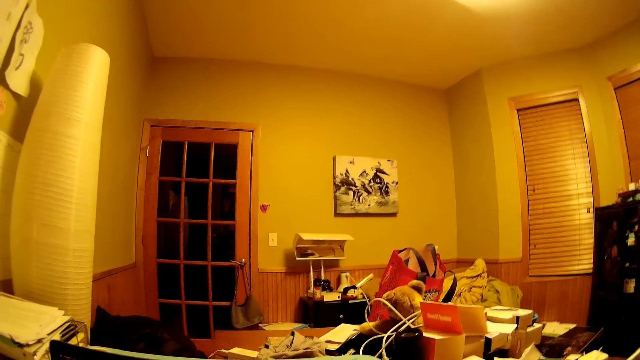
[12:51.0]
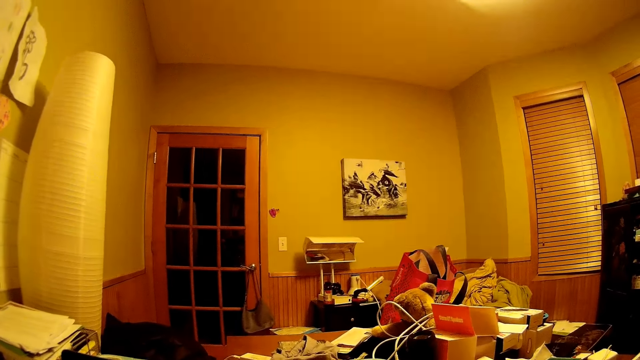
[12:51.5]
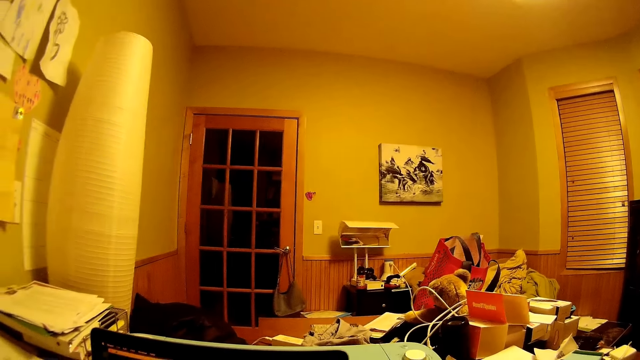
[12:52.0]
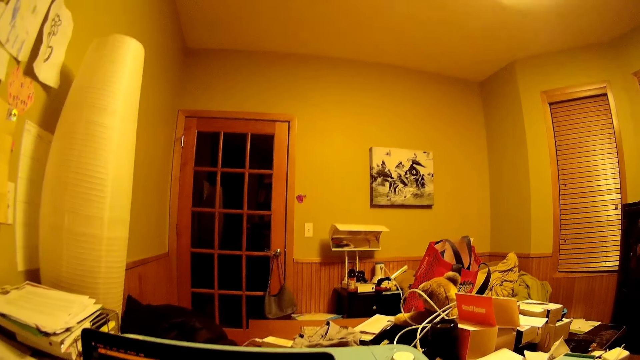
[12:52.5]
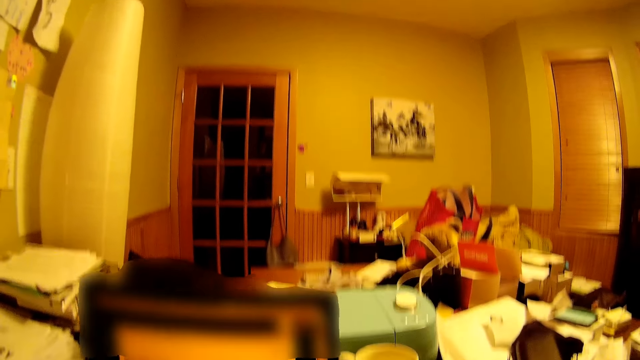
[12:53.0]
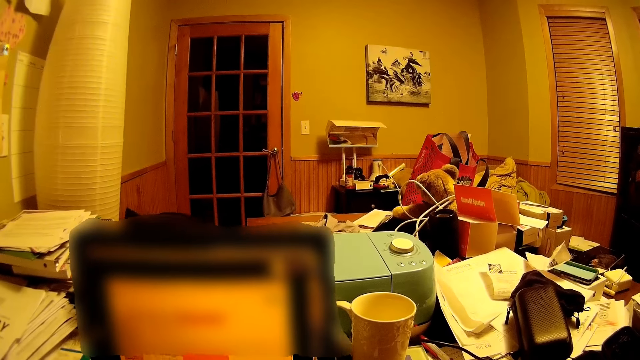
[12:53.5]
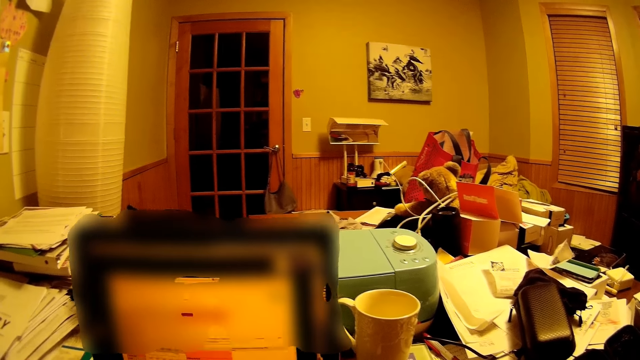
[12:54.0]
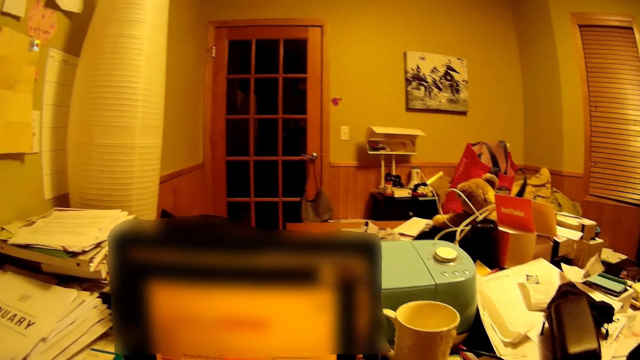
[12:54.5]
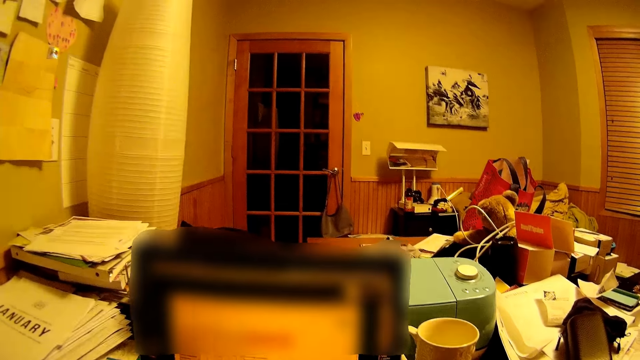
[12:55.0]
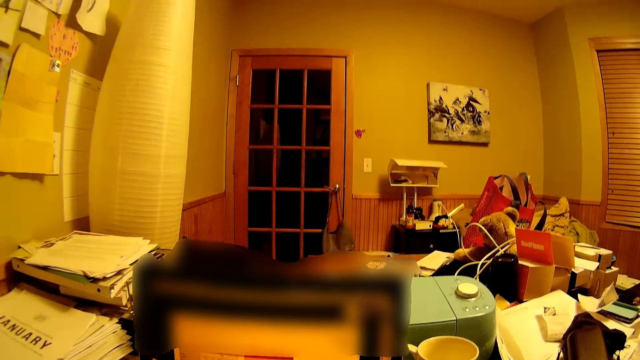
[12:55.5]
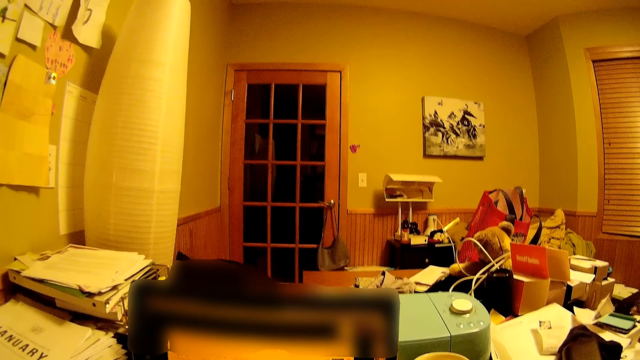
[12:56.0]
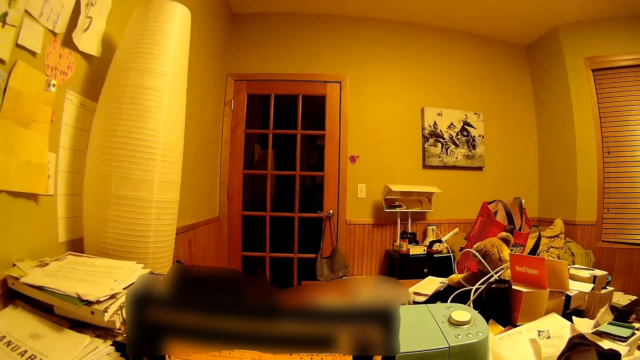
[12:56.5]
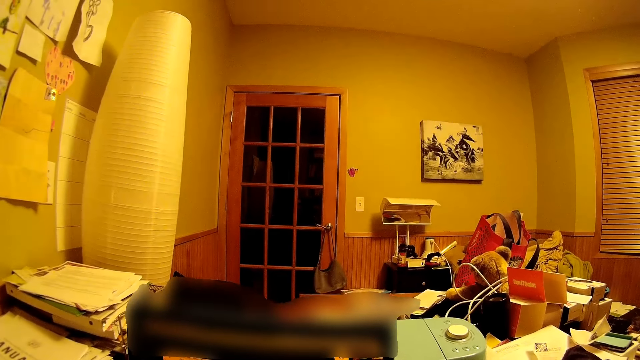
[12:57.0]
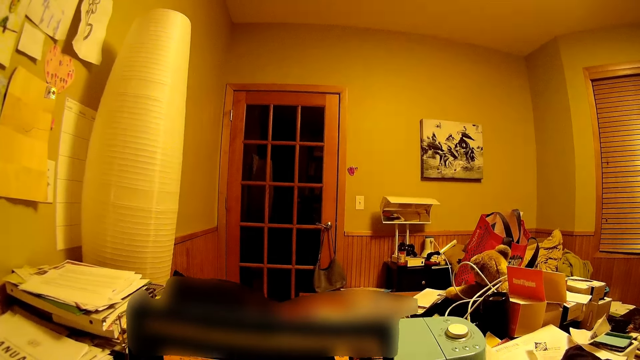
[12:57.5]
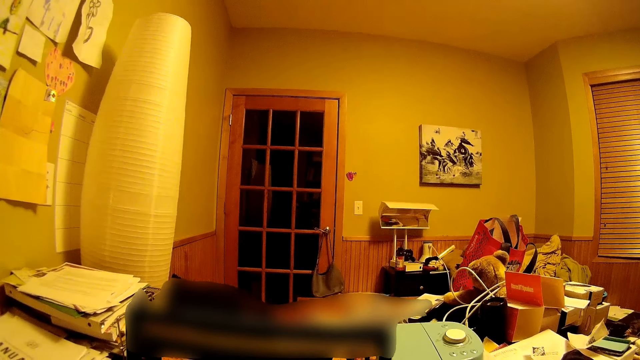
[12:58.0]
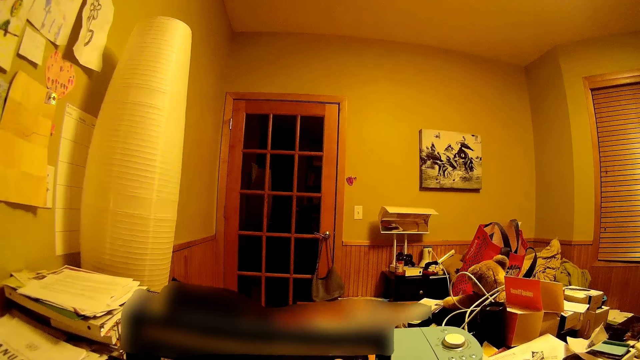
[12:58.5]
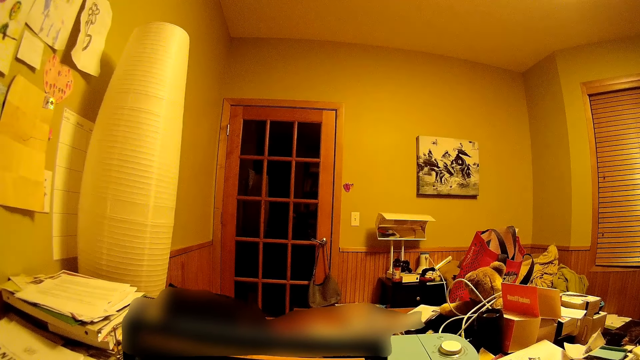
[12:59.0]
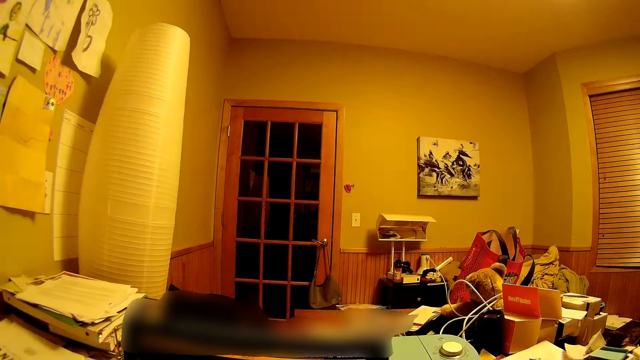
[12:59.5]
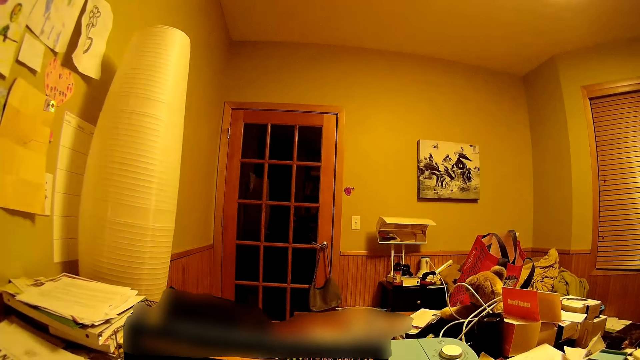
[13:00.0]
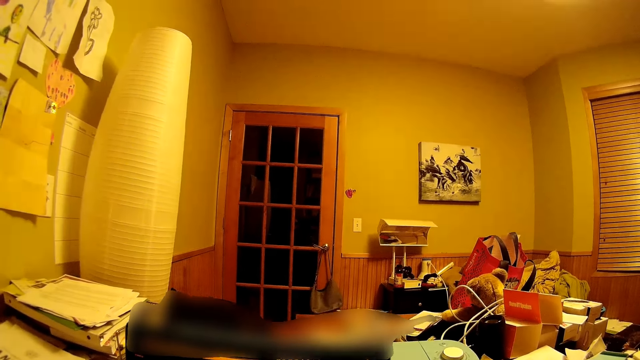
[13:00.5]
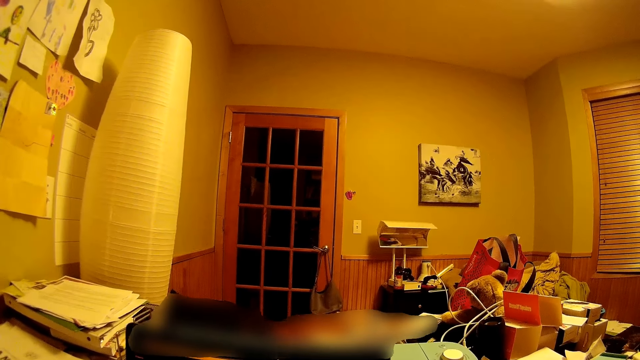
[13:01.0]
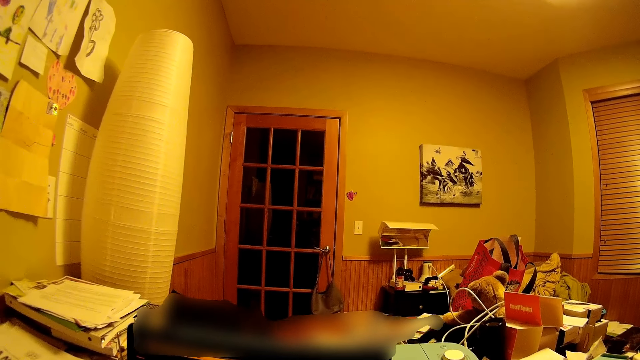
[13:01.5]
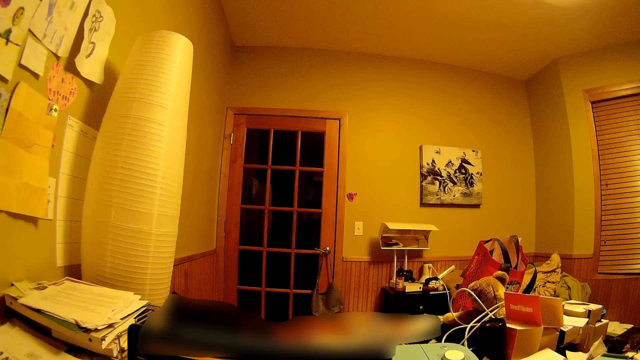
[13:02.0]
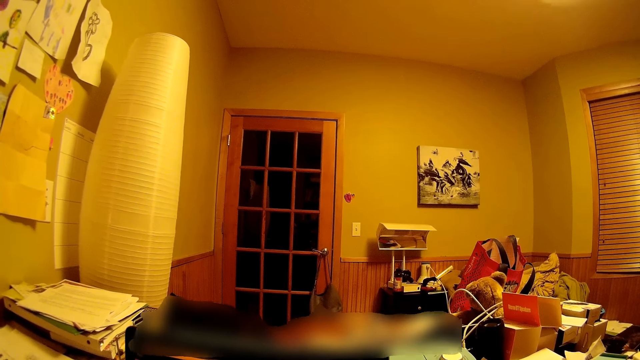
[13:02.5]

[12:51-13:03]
The camera wearer operates the computer.

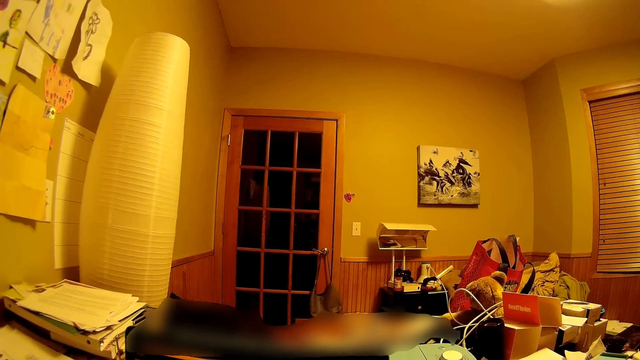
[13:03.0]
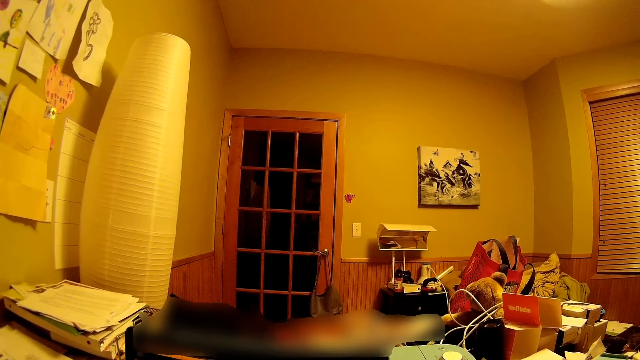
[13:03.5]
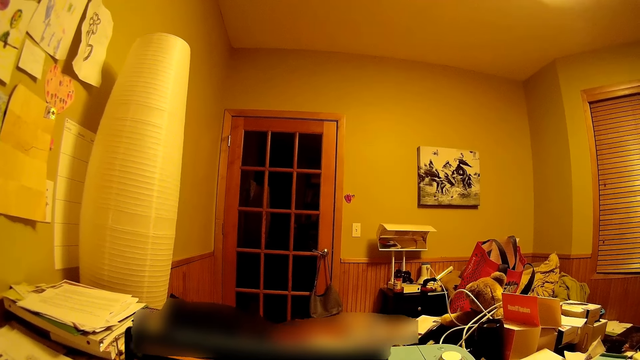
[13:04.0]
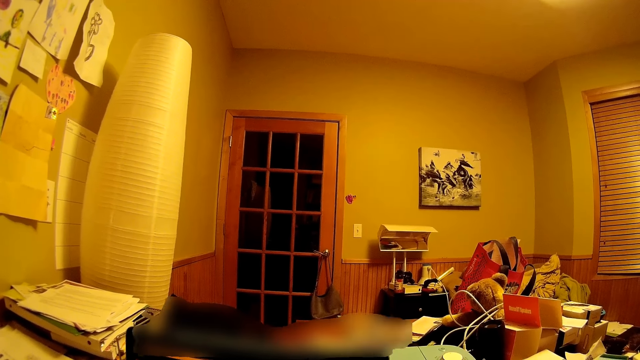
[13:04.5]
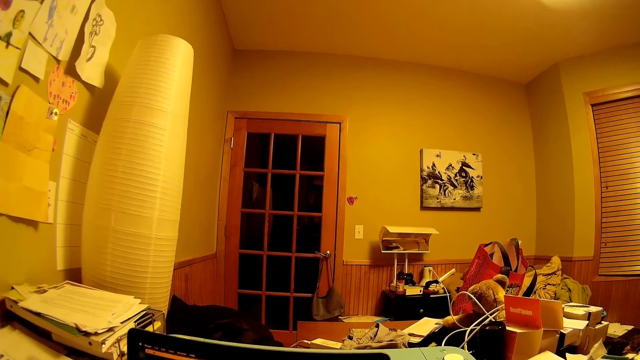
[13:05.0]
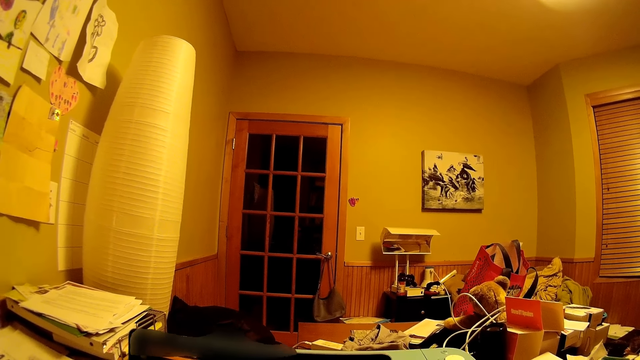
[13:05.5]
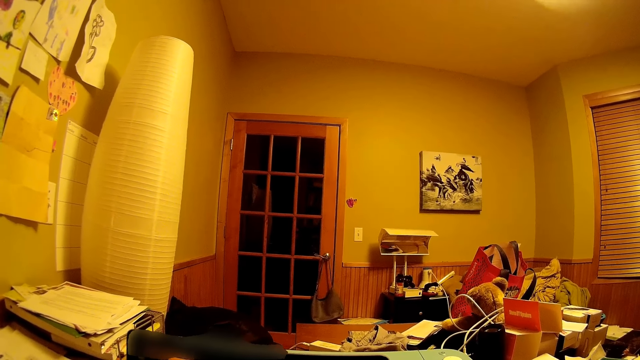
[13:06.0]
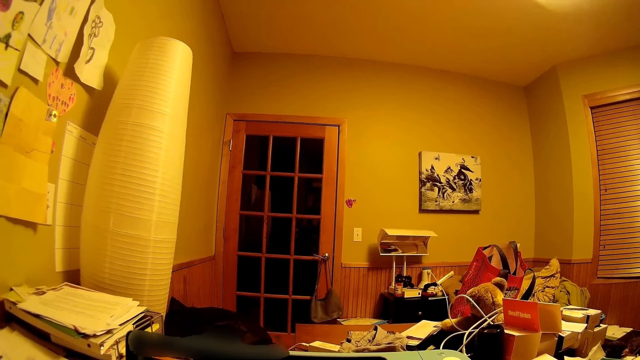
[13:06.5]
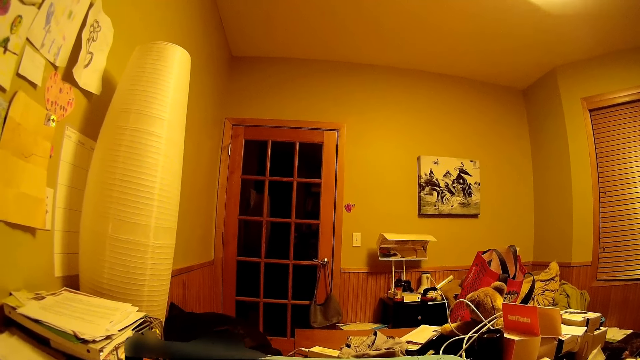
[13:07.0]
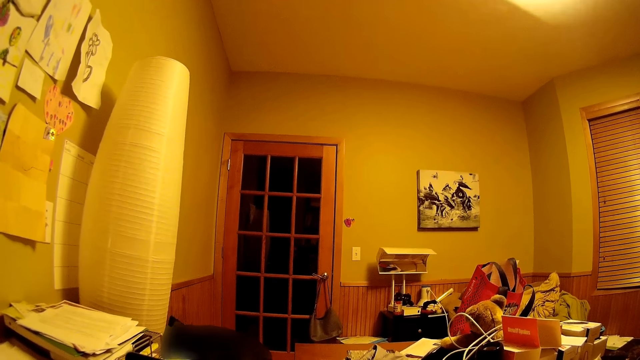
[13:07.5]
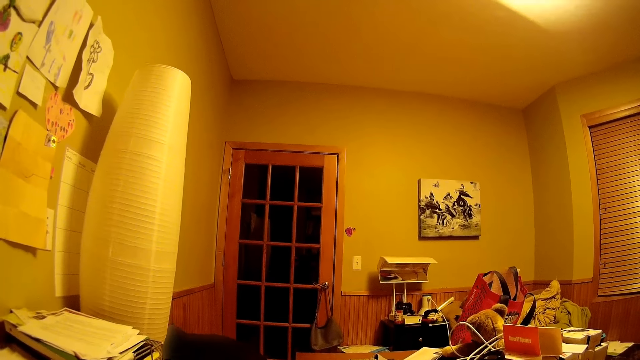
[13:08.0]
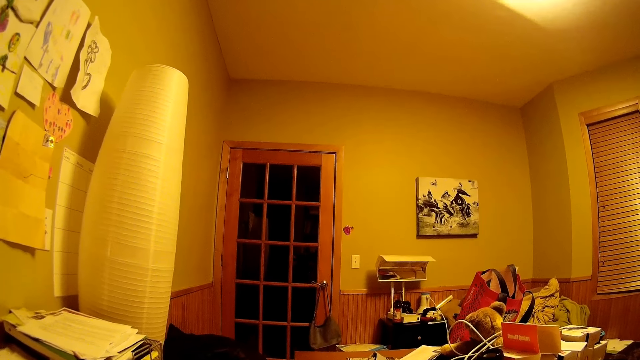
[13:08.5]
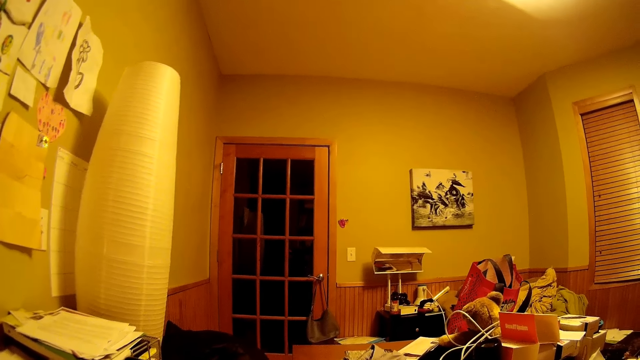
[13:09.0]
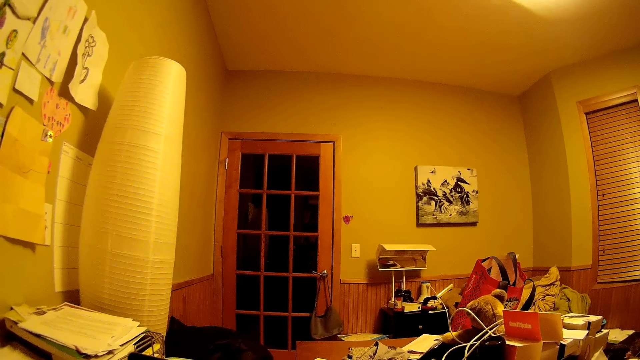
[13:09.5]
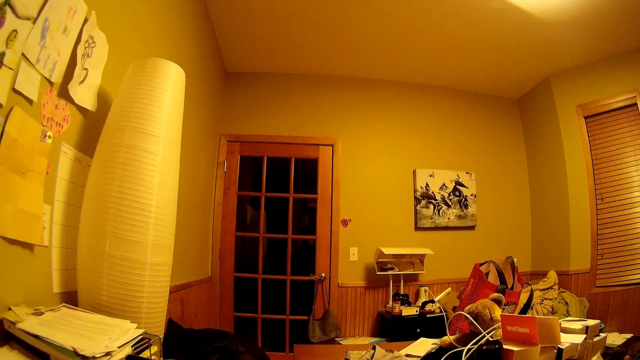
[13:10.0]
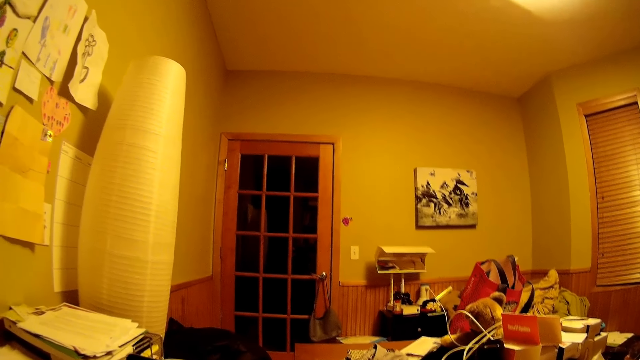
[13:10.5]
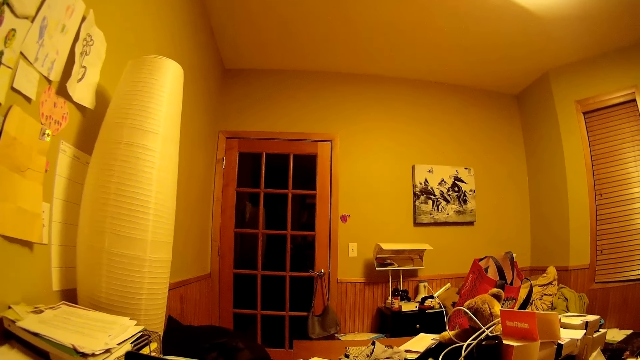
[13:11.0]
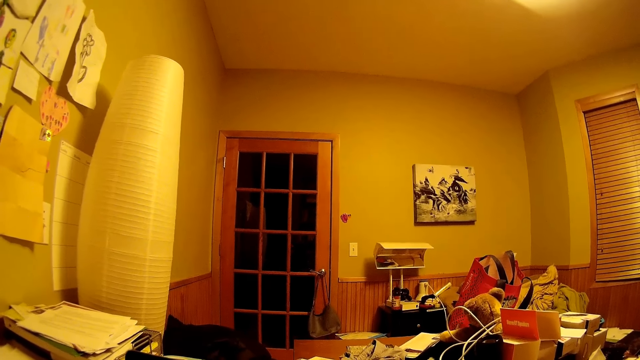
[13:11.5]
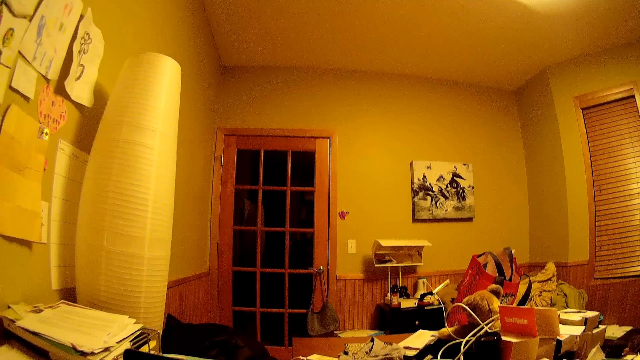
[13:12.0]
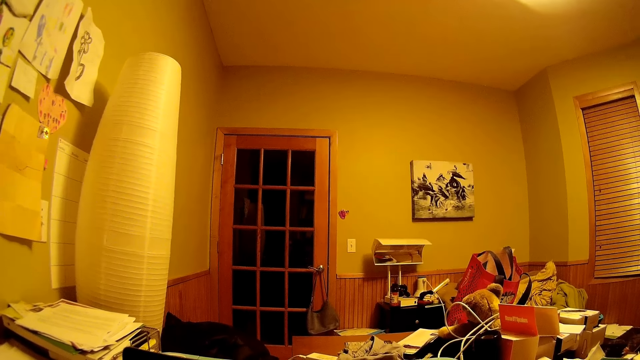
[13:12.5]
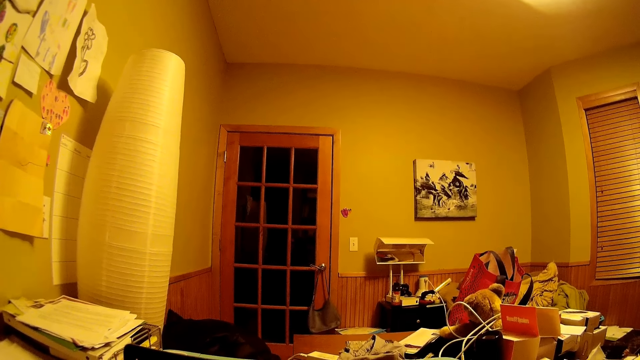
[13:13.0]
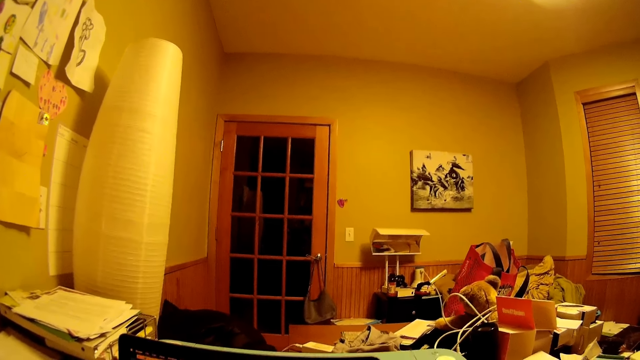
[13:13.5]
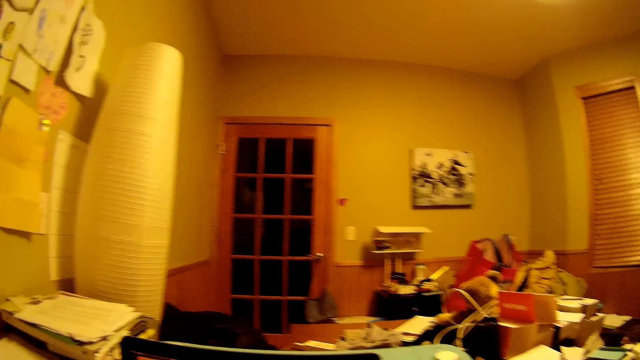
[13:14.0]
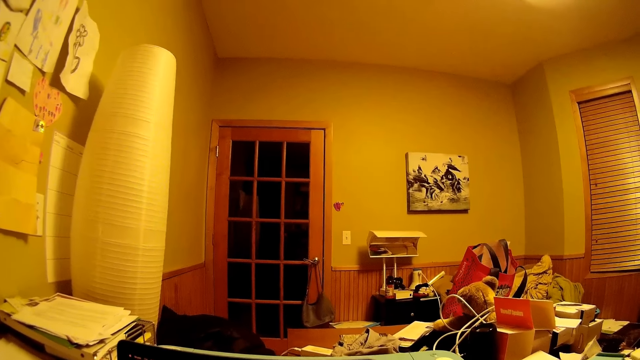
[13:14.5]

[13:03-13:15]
The camera wearer stares around.
